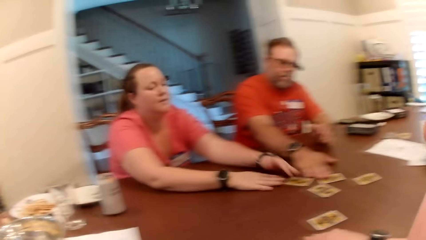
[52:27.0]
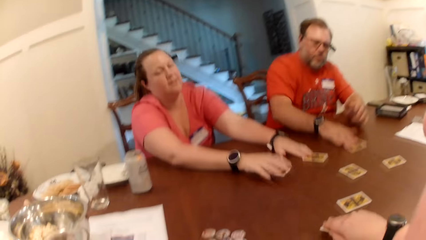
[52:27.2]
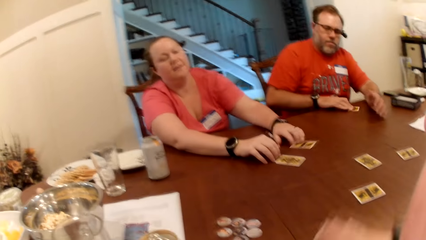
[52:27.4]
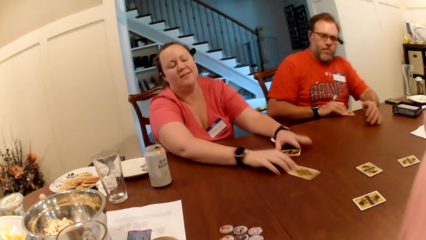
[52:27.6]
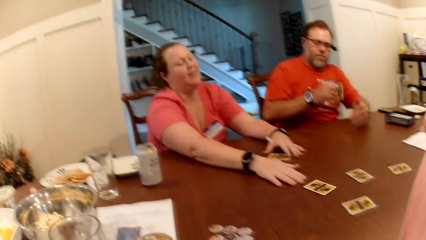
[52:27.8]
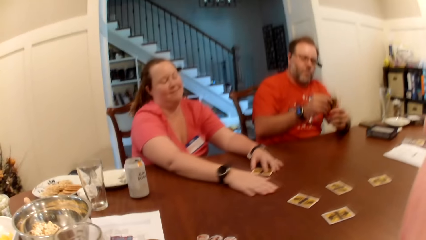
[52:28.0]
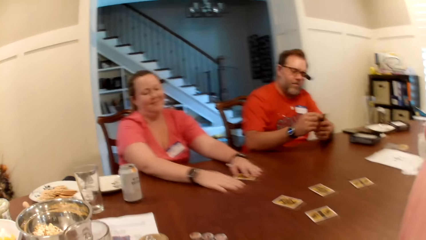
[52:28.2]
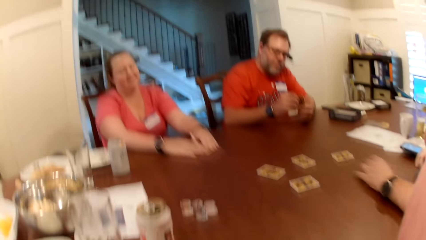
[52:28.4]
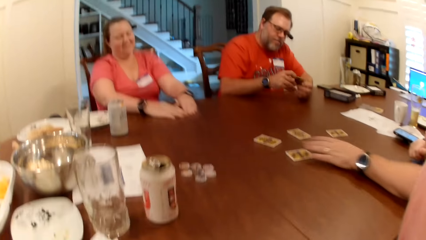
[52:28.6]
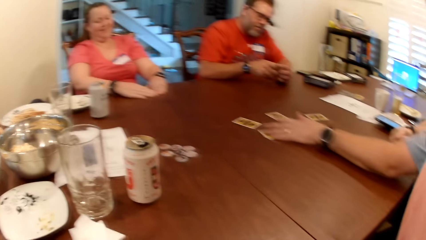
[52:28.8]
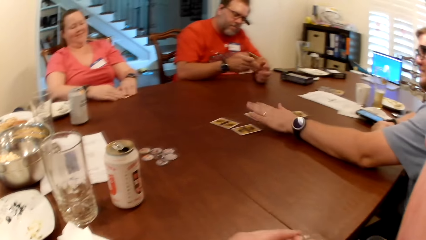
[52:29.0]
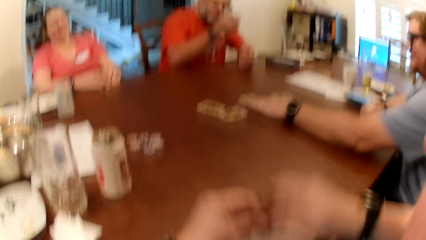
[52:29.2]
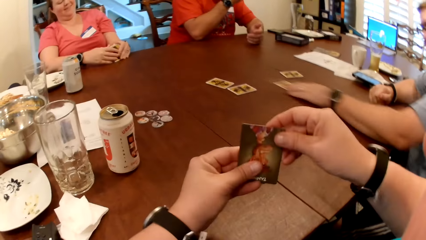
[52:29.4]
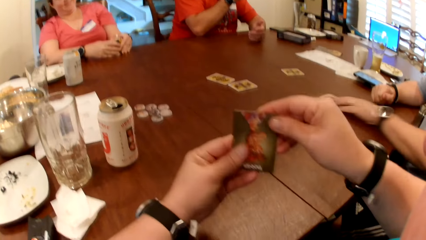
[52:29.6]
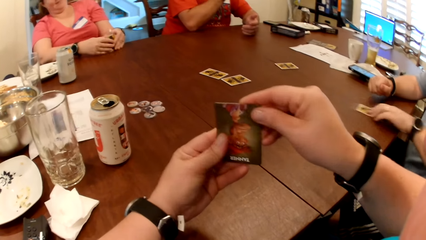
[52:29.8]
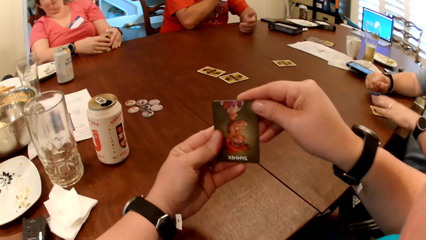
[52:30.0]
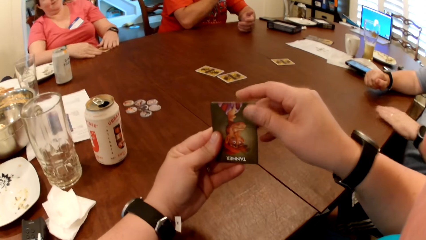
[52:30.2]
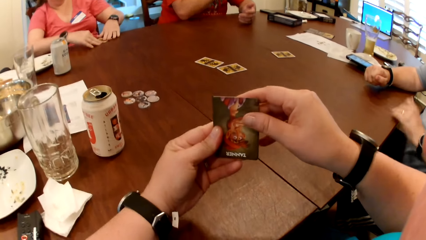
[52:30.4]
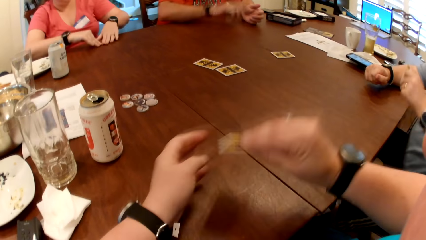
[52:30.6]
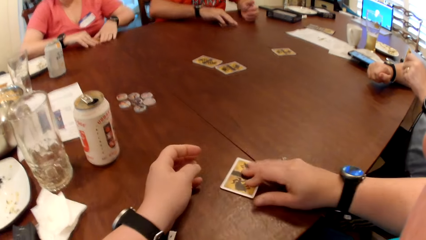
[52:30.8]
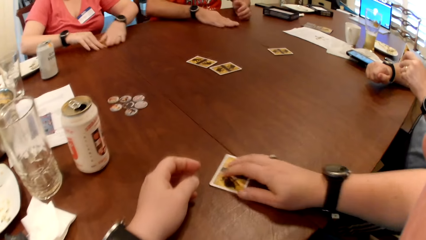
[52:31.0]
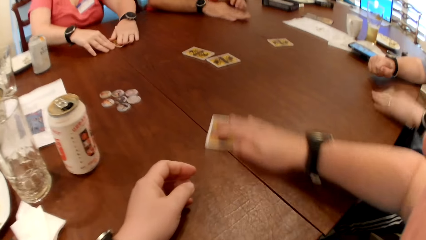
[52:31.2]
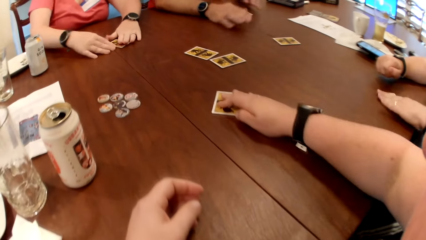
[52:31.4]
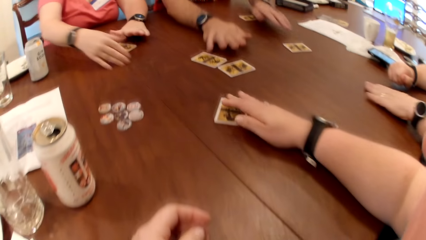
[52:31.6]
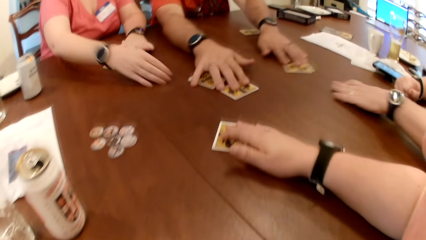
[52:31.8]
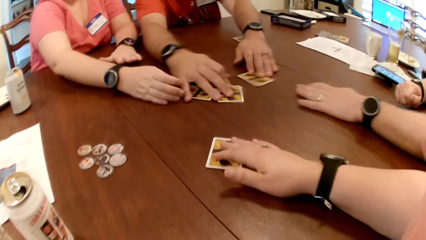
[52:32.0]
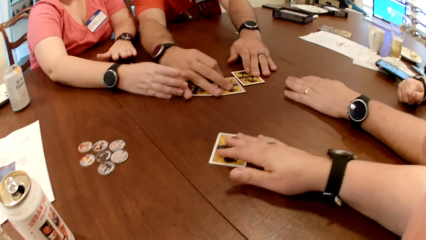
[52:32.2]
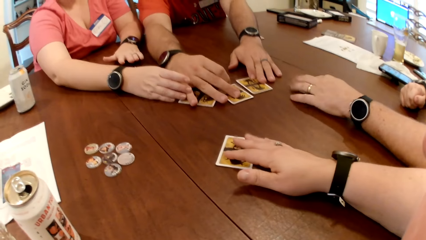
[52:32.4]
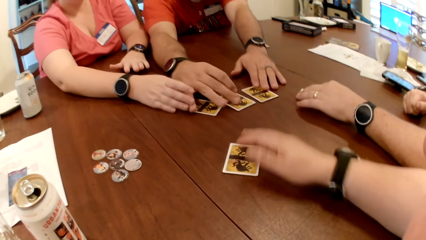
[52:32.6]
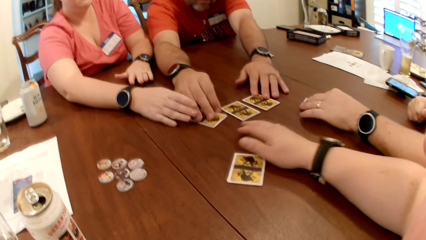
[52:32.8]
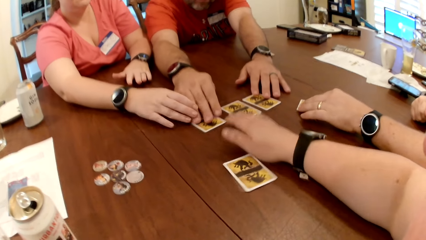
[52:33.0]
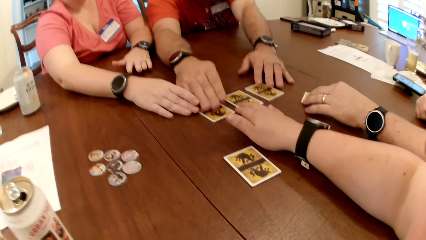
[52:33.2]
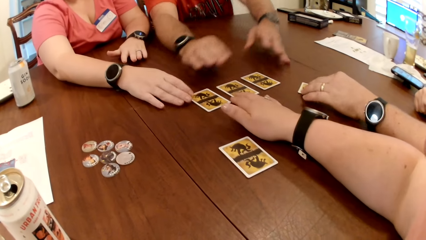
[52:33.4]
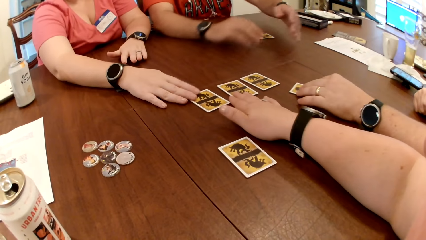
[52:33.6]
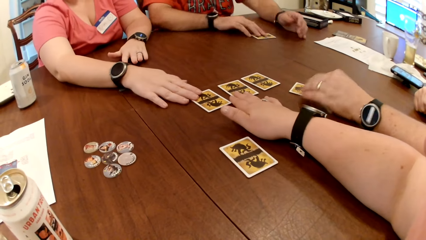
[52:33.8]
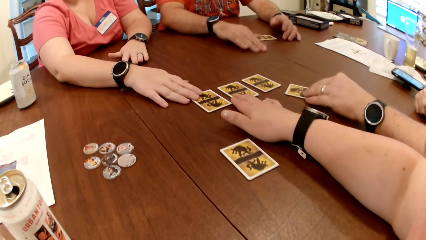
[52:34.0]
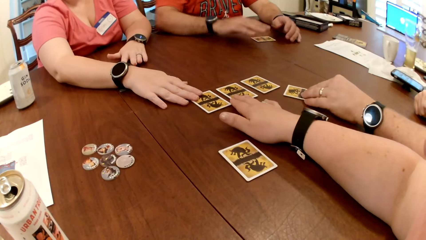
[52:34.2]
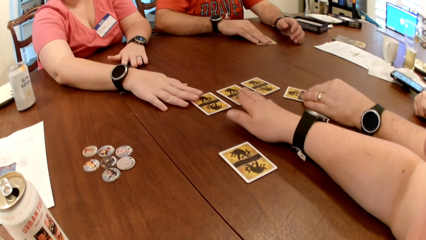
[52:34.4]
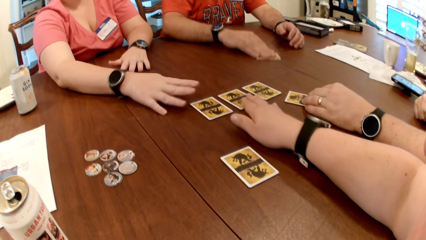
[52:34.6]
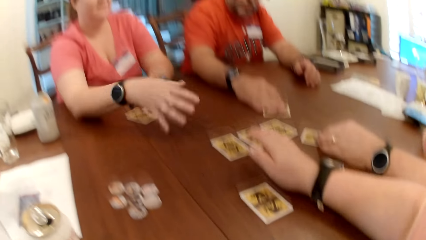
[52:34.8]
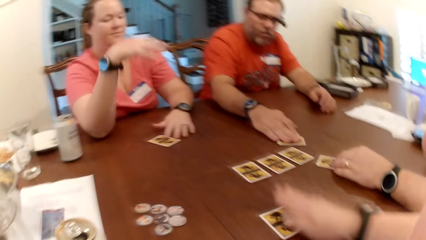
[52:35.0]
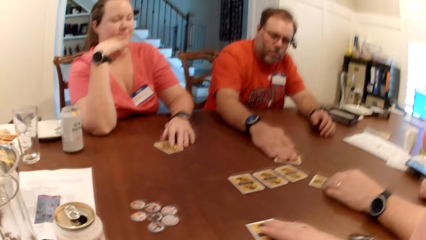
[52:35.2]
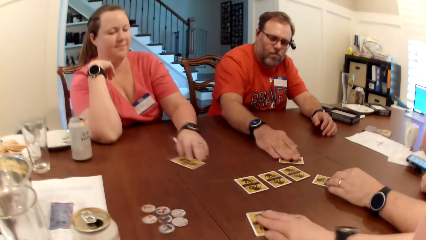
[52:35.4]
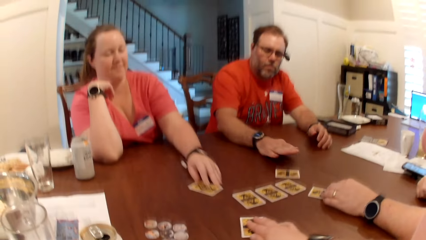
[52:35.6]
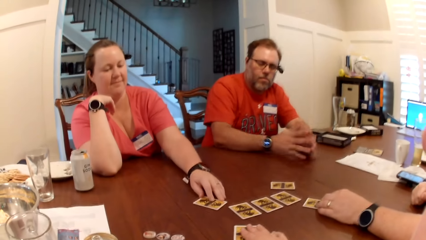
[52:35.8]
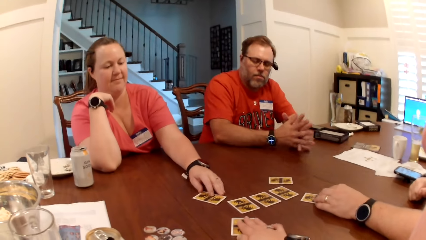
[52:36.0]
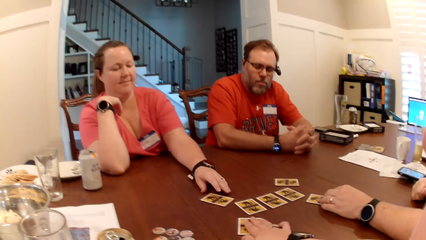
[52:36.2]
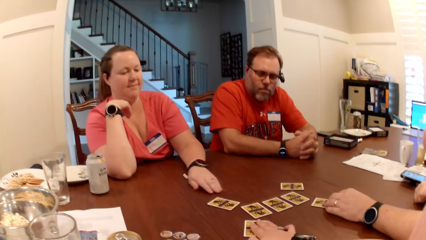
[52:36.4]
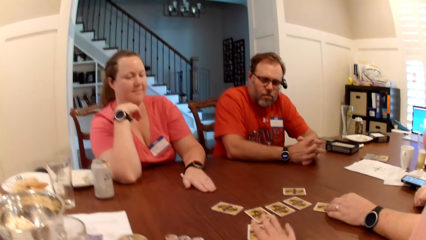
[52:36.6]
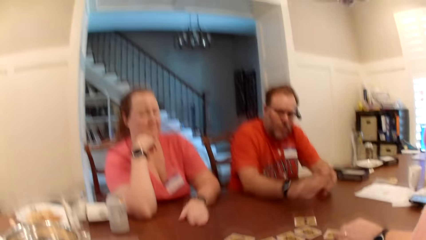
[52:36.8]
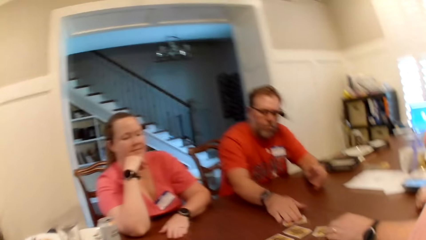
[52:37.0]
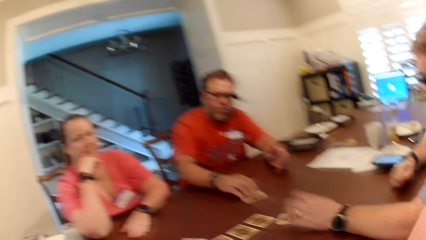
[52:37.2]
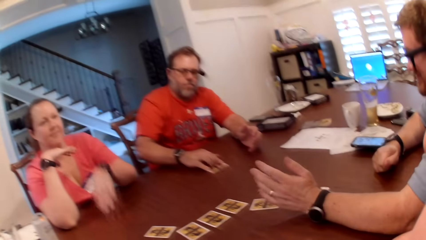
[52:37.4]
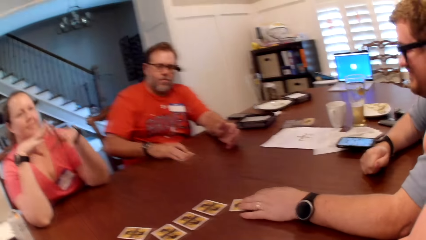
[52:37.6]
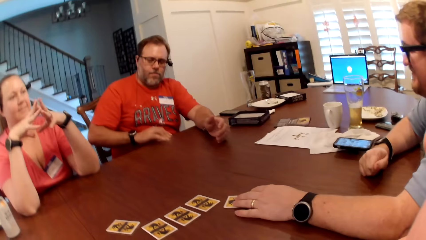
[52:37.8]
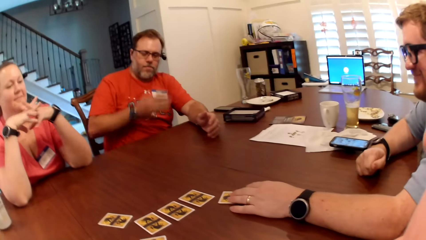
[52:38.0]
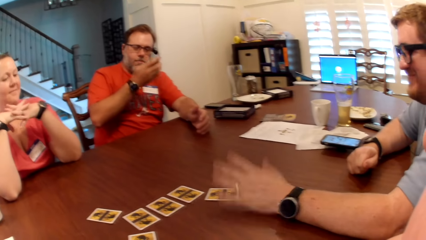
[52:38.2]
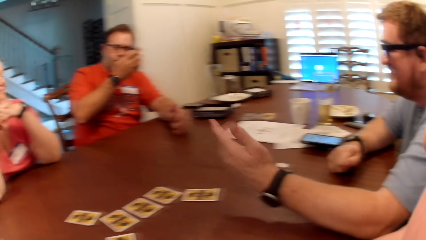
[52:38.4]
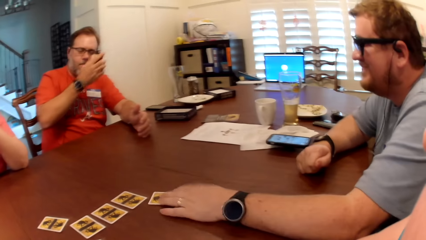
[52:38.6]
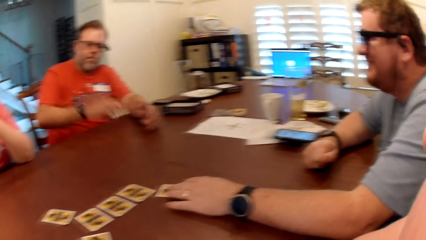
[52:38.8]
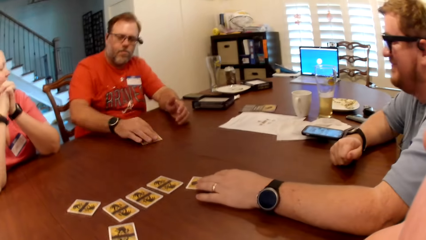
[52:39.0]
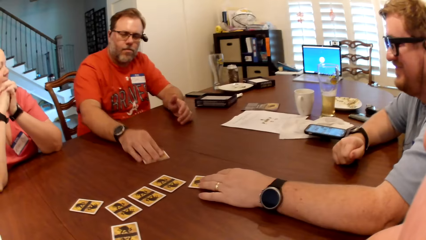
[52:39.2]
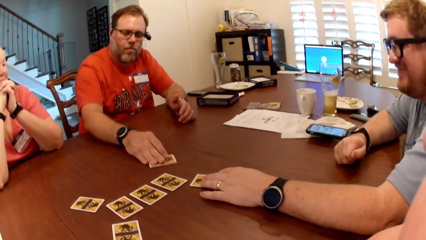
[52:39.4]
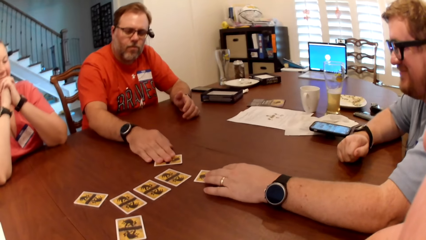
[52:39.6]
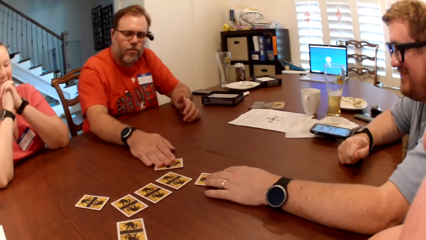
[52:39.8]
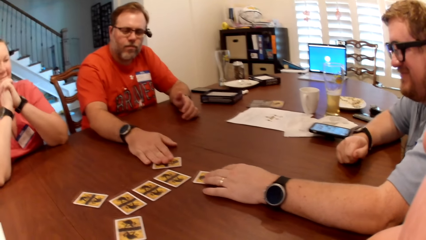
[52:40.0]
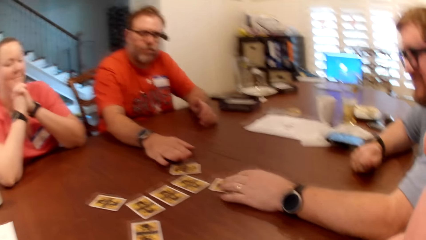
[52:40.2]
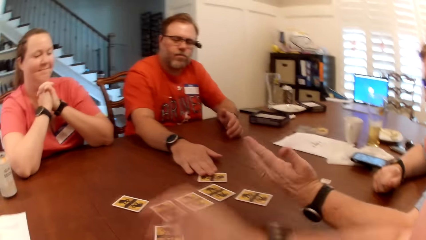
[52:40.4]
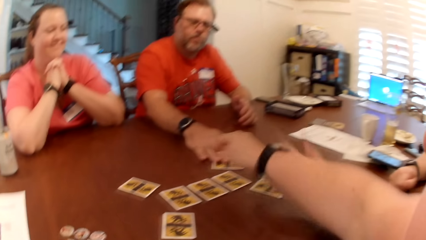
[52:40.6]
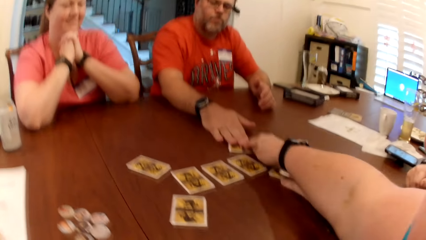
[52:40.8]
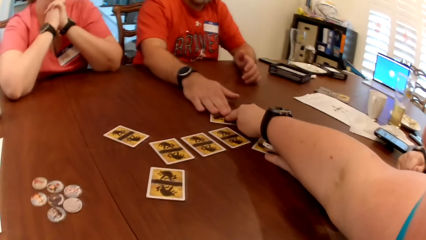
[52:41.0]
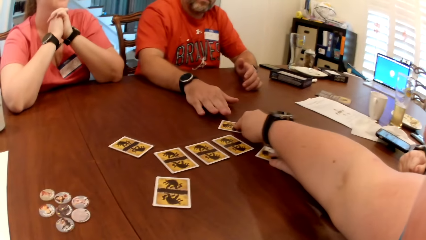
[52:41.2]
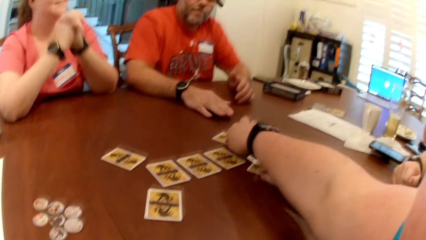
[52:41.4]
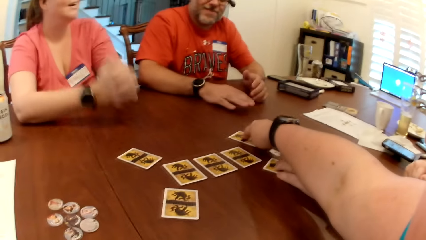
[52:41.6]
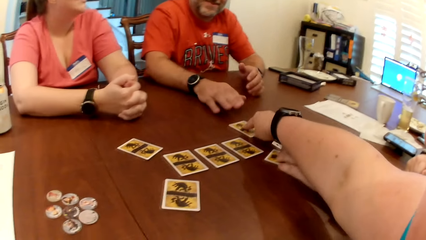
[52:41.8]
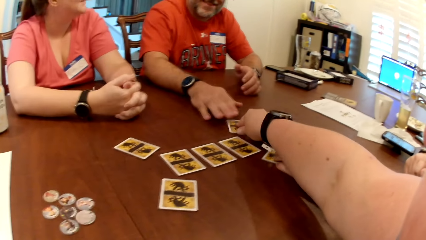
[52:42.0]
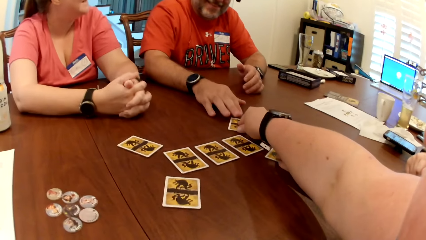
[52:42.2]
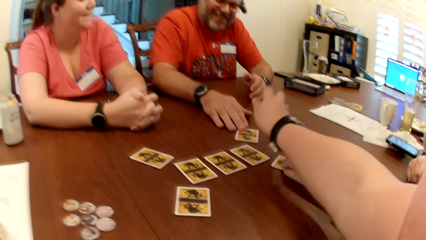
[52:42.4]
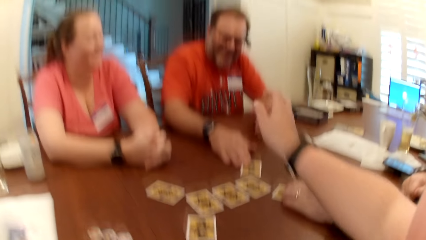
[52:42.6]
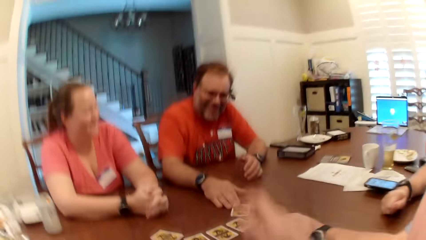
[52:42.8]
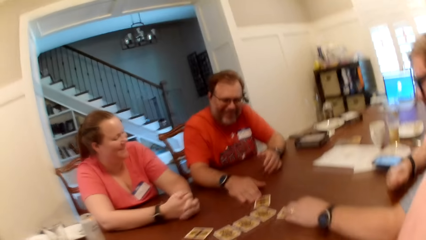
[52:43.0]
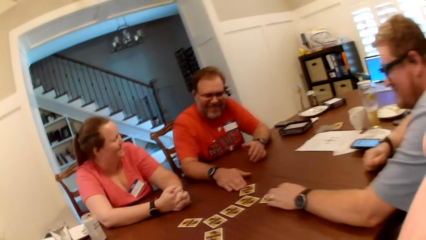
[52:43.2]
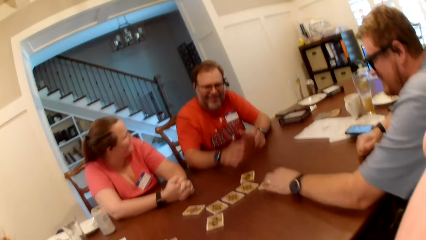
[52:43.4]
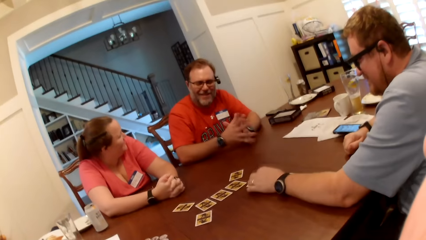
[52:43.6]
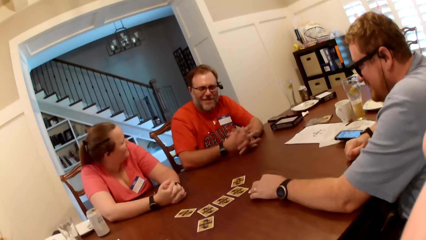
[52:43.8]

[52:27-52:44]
The man takes a card from the table with his right hand. The camera wearer touches playing cards. Another man adjusts the cards on the table with his left hand. The first man places the card on the table with his right hand. The camera wearer places the card on the table with her right hand. The woman pushes the card with her two hands. The camera wearer pushes the card in her right hand towards the center of the table. The first man pushes the card with his right hand and pushes the card towards the center of the table with his left hand. The woman arranges the cards in the center of the table with her two hands. The first man adjusts a card on the table with his right hand. The camera wearer adjusts a card on the table with her right hand. The woman adjusts a card on the table with her left hand. The first man picks up a card from the table with his right hand. The camera wearer looks around. The first man places a card in the center of the table with his right hand. The camera wearer interacts with the people on the table. She adjusts a card on the table with her right hand. The other man adjusts a card on the table with his left hand. The camera wearer touches playing cards.
